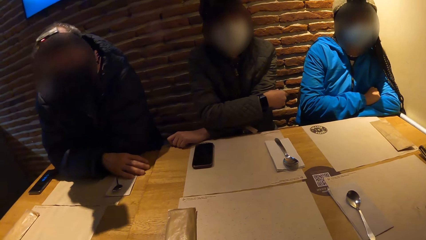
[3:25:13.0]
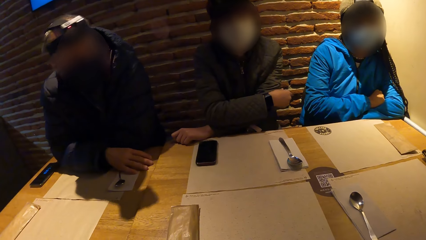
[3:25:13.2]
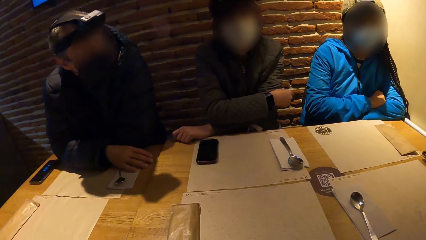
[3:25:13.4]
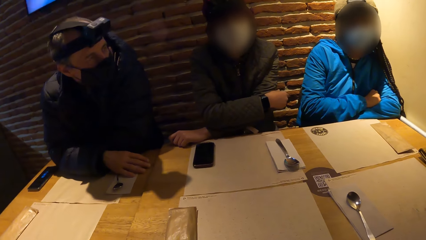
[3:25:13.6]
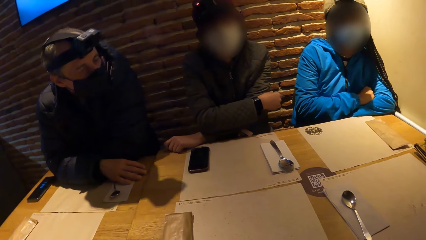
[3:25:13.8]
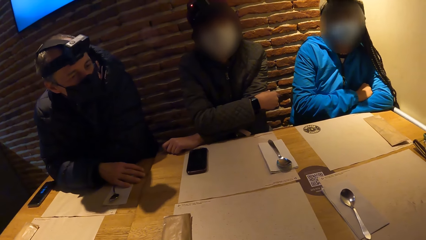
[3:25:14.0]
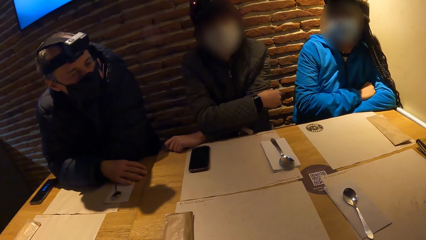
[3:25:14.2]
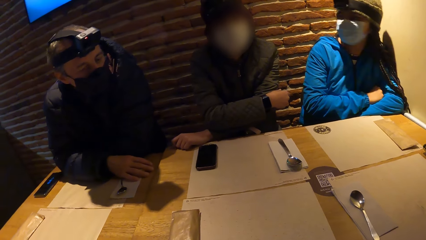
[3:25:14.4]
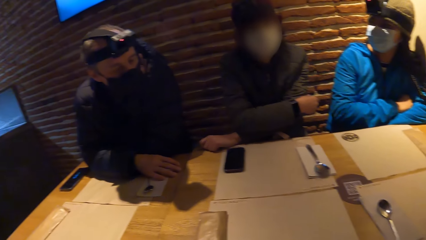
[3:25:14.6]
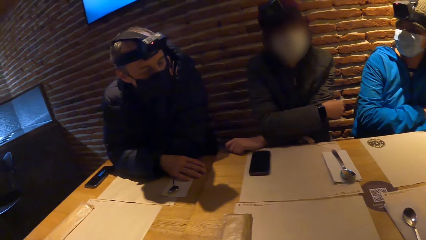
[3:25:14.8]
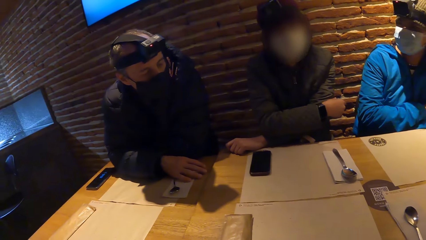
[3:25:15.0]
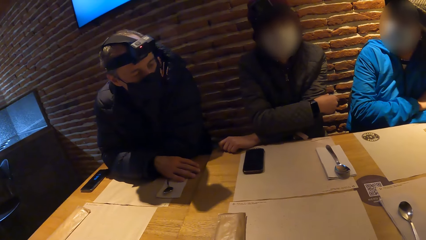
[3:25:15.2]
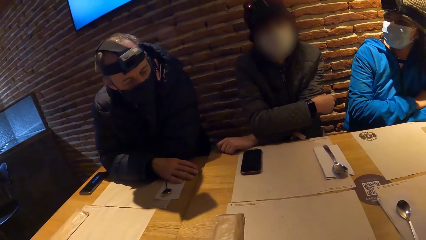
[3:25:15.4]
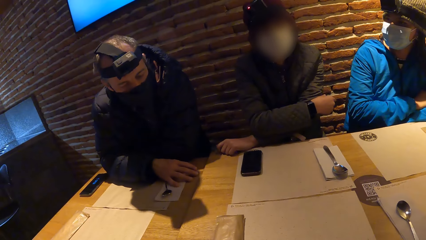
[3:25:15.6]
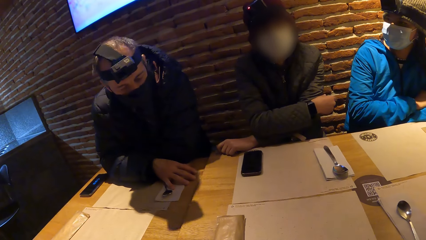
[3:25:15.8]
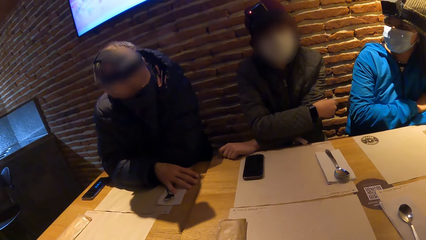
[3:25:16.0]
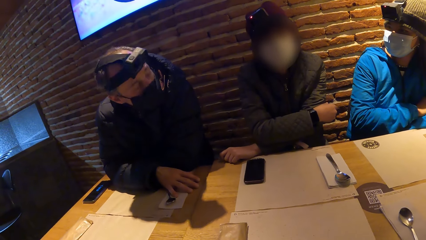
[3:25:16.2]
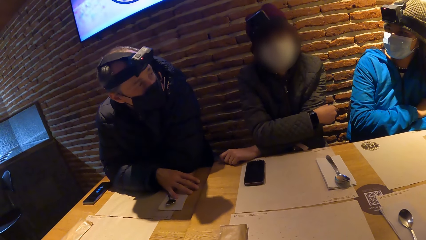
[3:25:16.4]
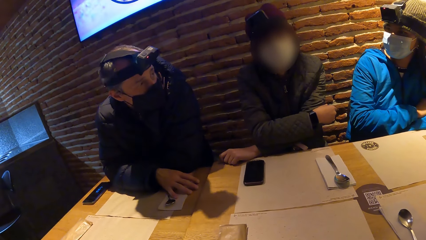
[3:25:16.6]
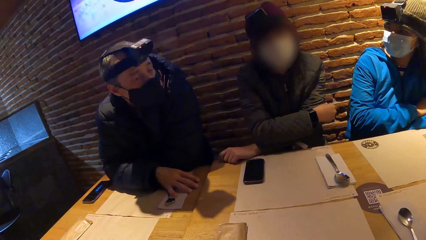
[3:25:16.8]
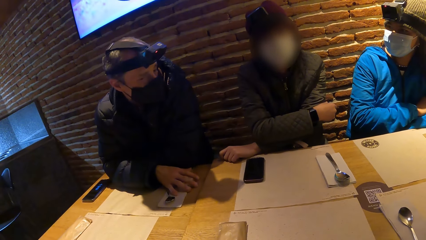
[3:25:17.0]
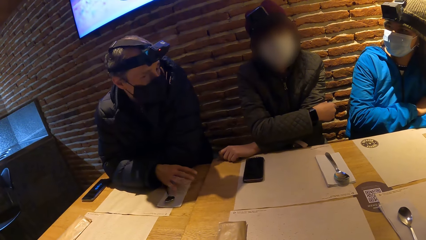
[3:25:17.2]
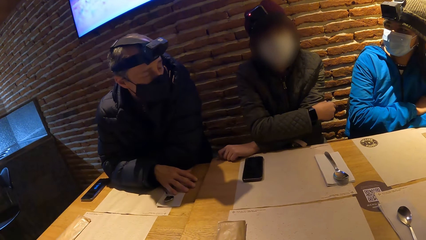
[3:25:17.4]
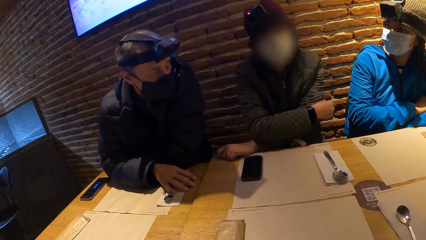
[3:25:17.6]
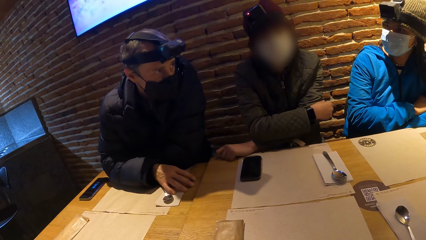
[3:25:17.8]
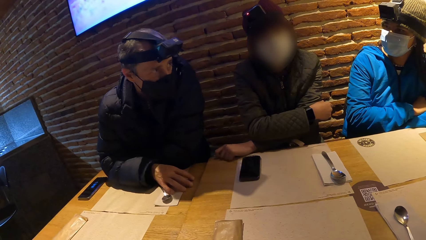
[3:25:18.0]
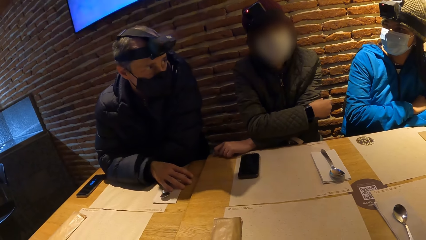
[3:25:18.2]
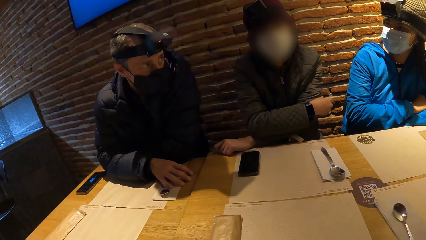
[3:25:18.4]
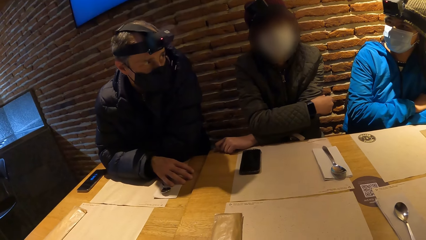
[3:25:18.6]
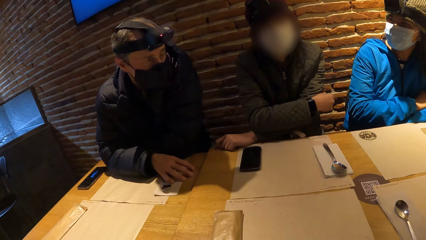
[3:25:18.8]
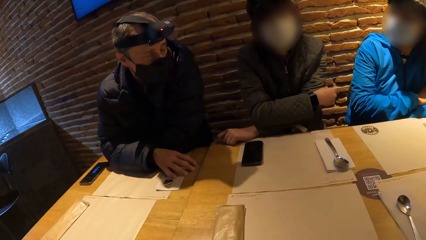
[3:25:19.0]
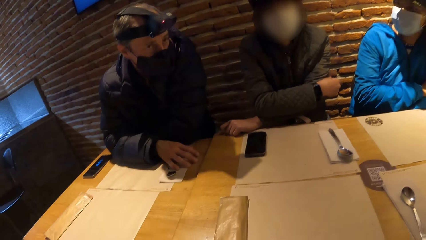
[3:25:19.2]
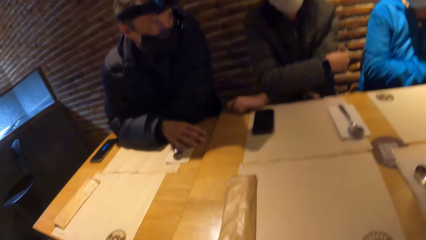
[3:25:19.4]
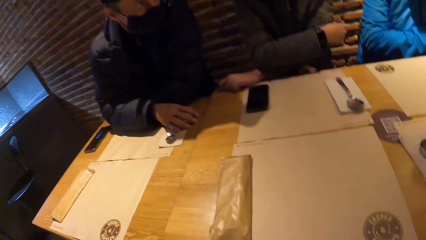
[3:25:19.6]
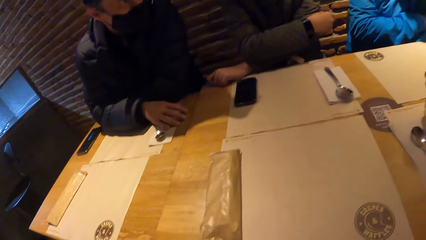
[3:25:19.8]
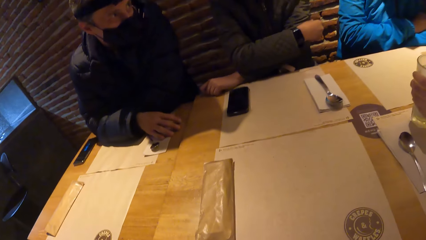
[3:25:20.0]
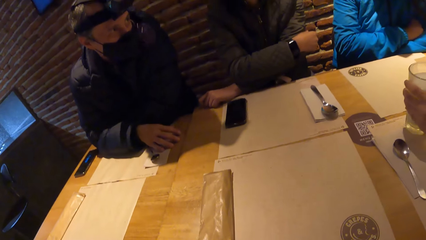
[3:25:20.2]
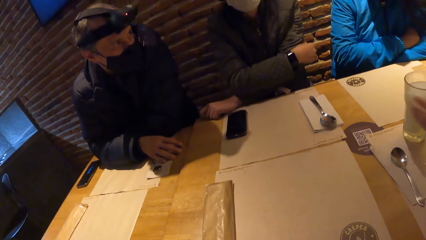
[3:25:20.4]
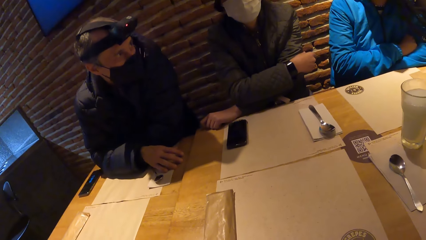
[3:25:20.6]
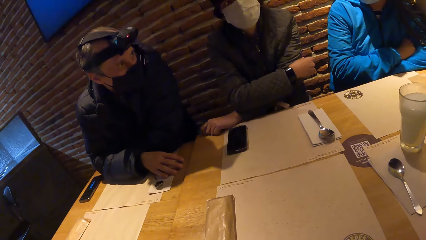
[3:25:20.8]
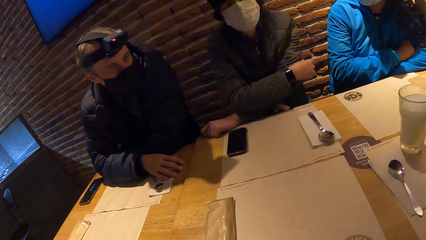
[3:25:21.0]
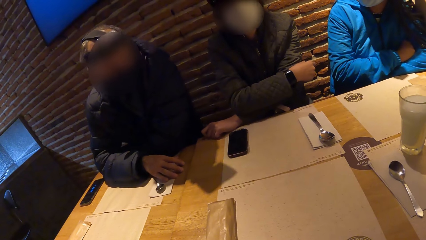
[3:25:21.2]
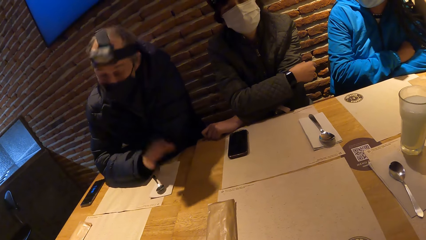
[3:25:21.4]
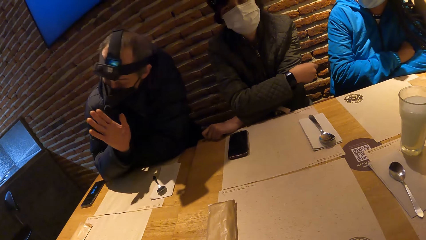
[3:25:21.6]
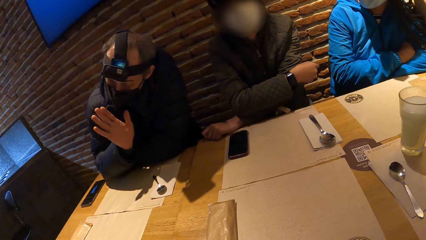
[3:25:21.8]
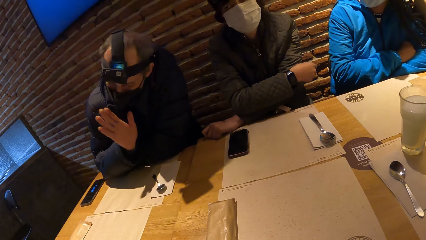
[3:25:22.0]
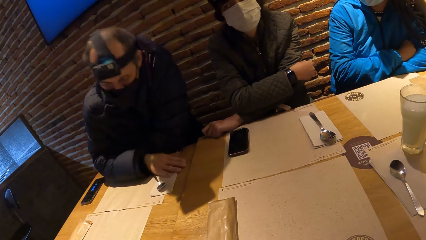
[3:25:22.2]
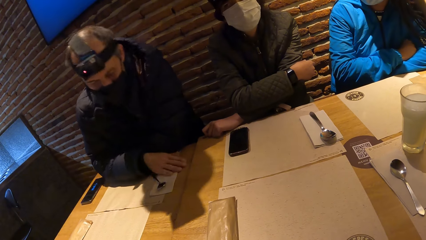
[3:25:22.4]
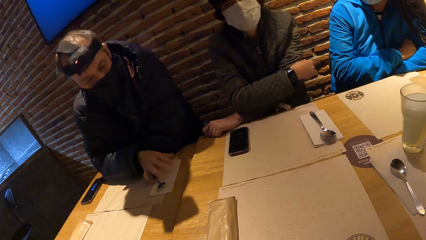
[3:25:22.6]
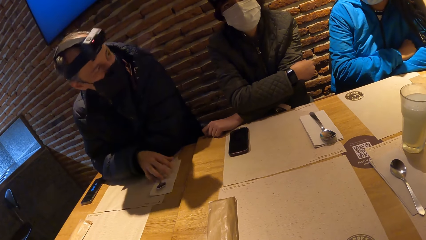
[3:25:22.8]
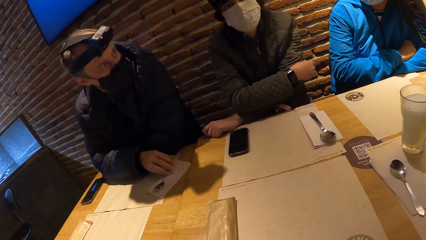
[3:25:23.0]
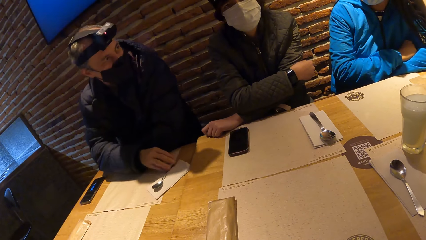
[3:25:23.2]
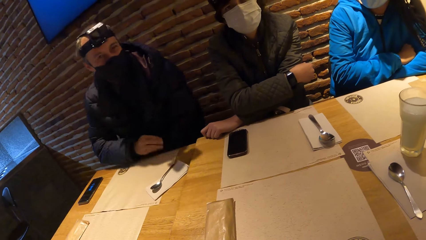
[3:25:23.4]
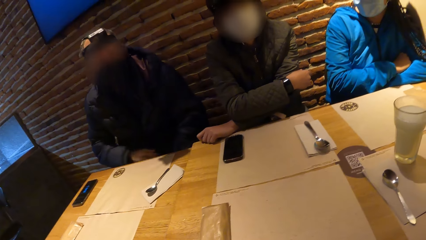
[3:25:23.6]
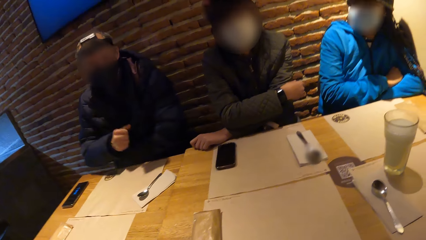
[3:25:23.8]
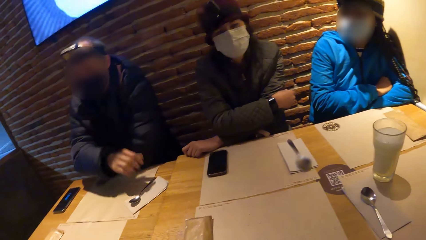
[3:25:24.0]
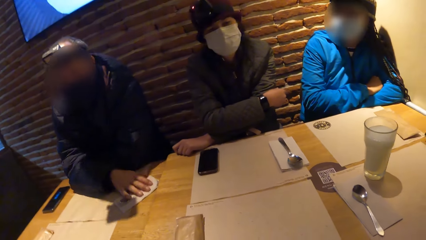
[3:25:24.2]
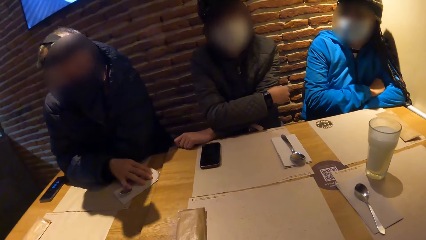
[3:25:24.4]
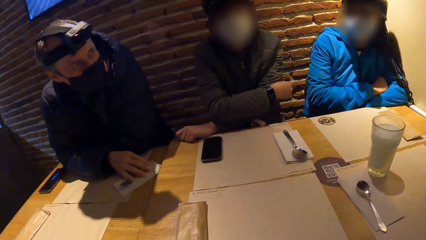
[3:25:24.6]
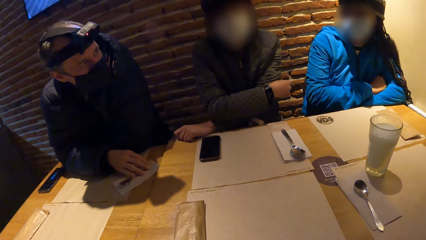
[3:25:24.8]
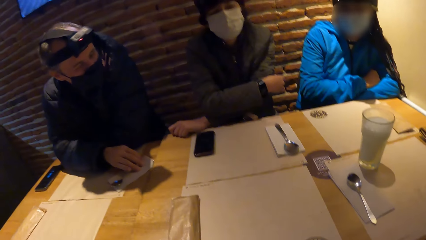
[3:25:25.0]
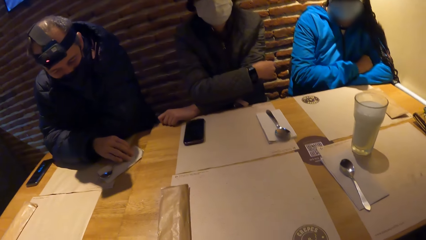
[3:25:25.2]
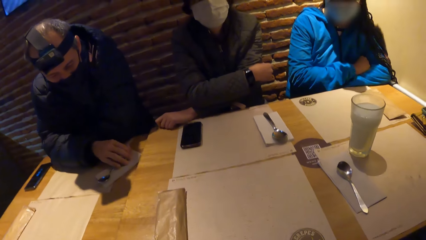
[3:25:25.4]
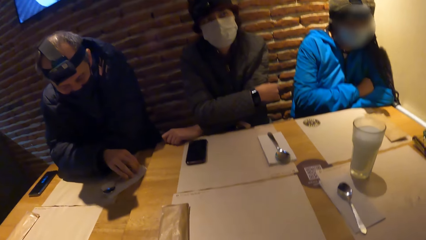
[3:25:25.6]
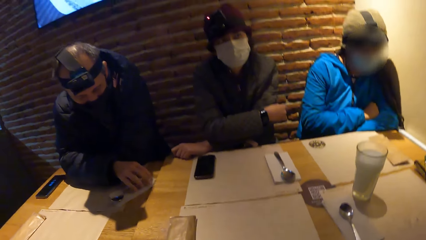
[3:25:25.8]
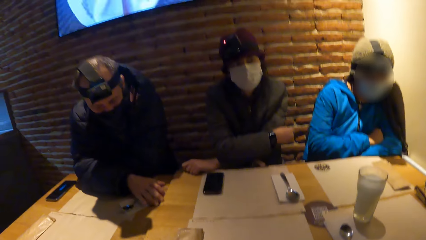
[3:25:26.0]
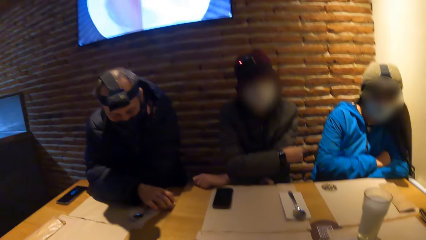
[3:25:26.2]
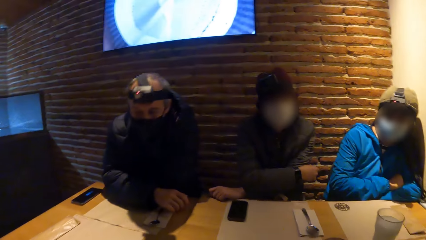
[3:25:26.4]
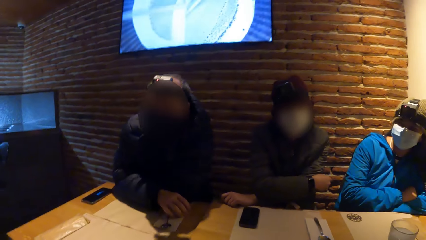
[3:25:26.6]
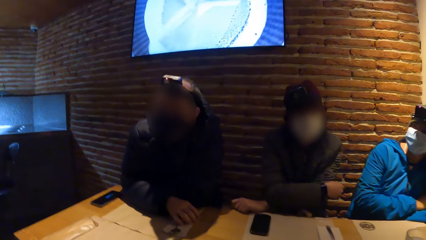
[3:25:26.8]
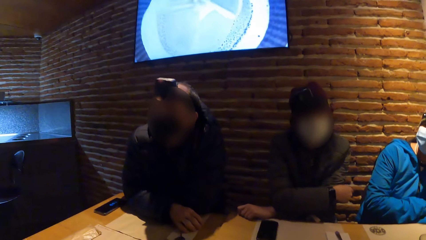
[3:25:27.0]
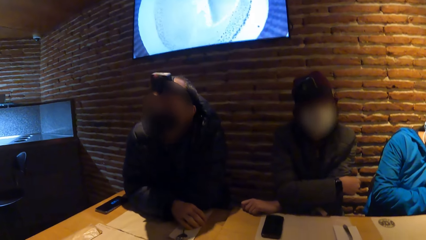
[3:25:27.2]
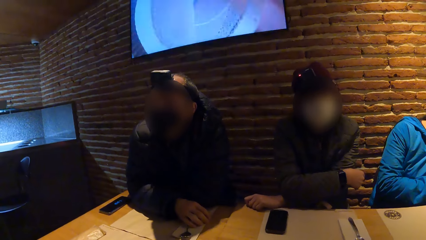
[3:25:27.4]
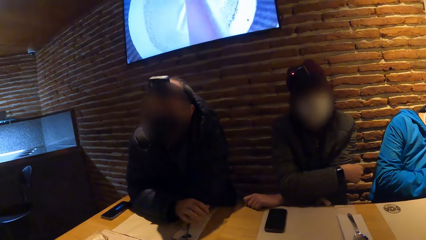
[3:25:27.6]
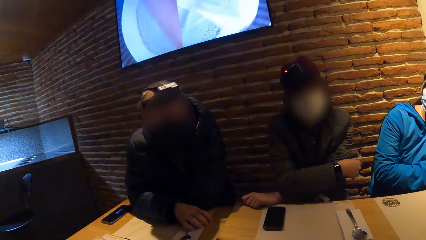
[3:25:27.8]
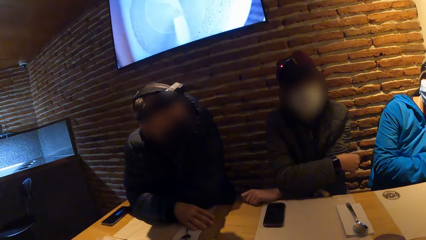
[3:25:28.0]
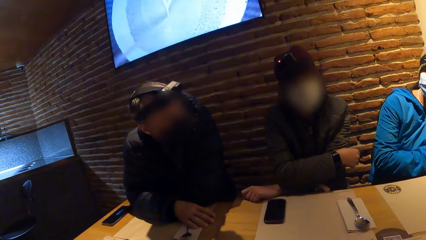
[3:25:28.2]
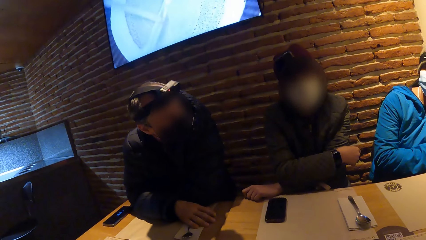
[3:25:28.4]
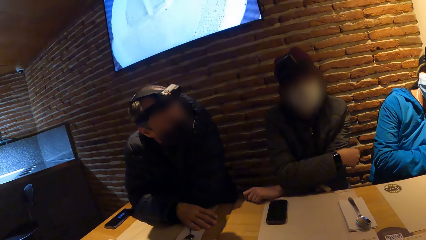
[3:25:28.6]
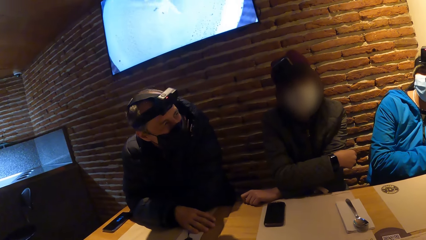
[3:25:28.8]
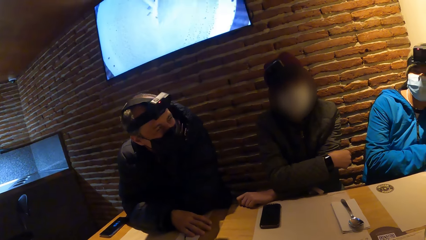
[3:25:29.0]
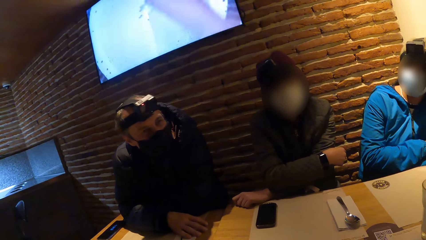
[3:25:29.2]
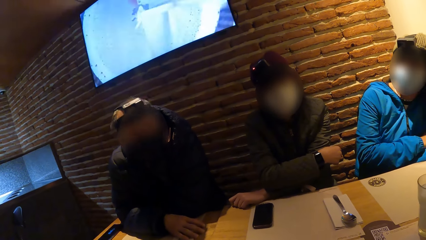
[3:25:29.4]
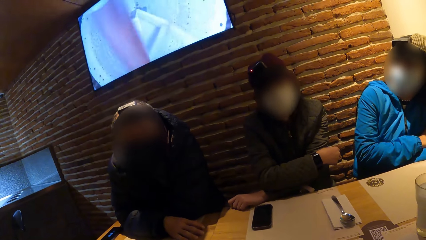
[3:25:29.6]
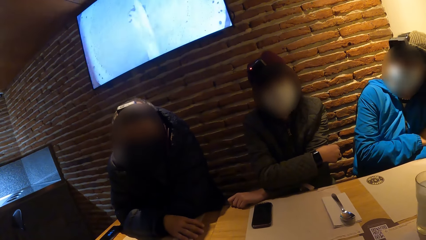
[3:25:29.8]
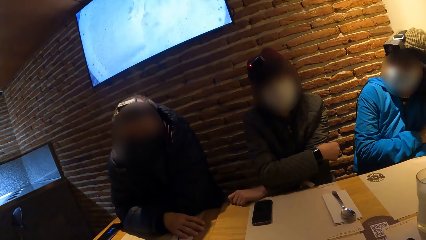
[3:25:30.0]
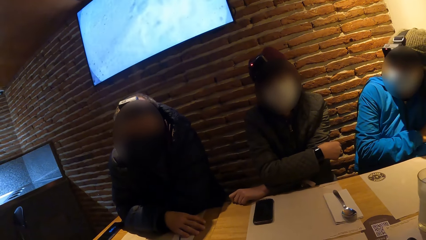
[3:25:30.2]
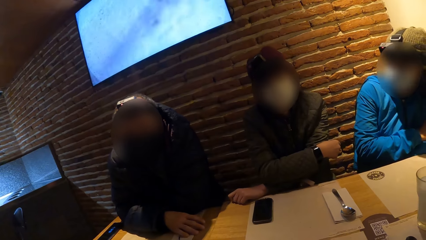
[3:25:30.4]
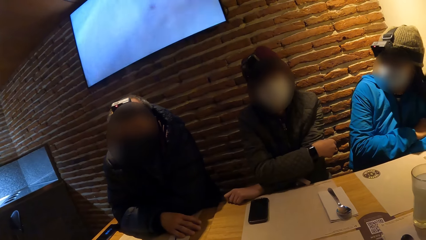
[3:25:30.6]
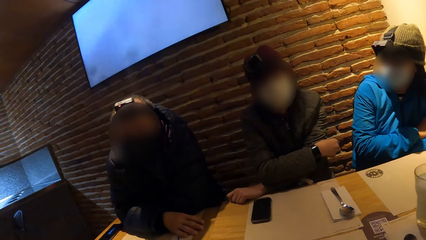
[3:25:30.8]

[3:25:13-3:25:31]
The man drops the cup of beer on the table with his left hand. Another man moves a tissue paper with a spoon on the table with his right hand. The other man places his right hand on the tissue paper with the spoon on the table. He moves the tissue paper with the spoon on the table with his right hand.
